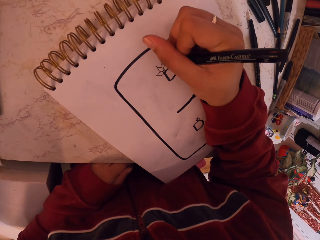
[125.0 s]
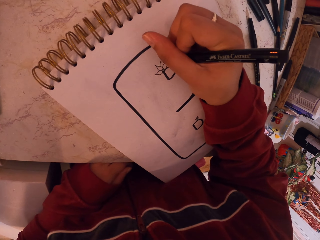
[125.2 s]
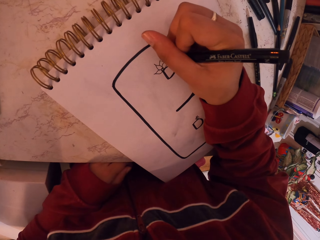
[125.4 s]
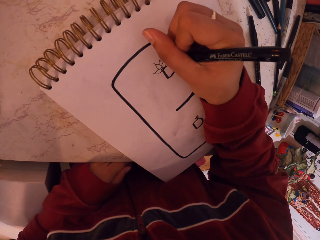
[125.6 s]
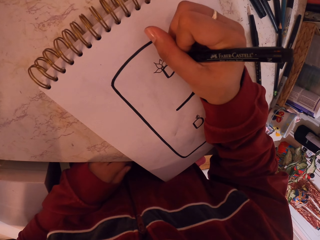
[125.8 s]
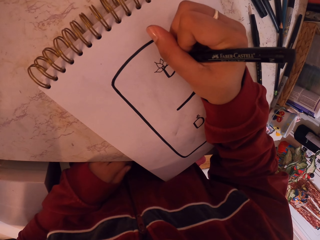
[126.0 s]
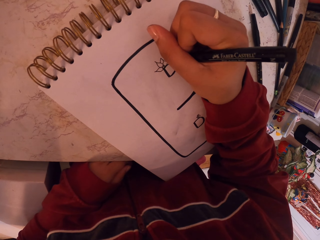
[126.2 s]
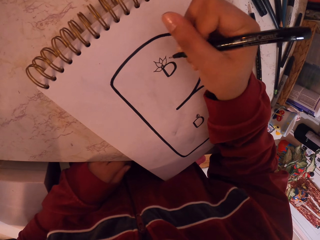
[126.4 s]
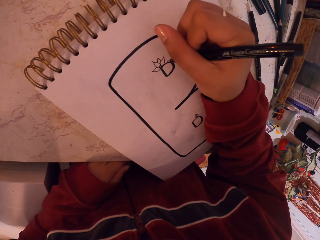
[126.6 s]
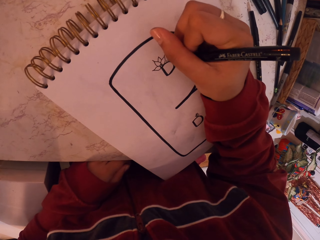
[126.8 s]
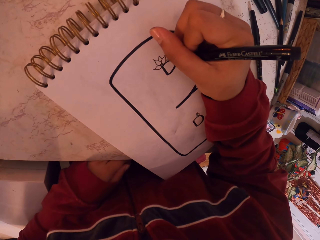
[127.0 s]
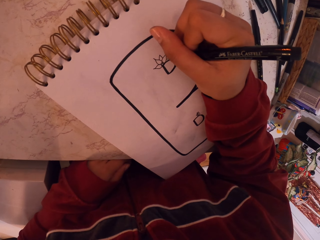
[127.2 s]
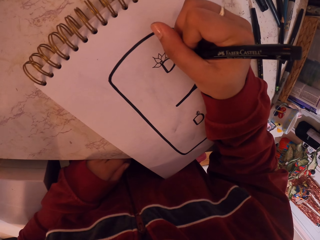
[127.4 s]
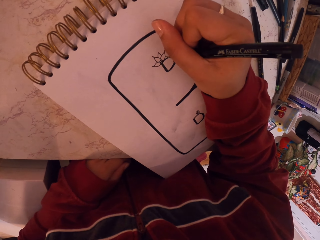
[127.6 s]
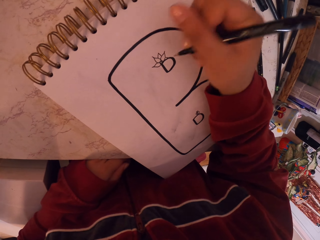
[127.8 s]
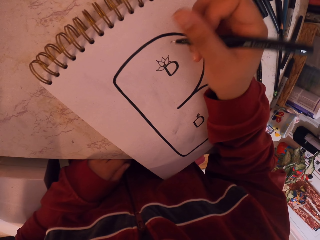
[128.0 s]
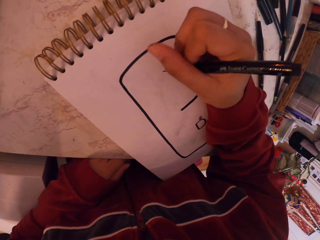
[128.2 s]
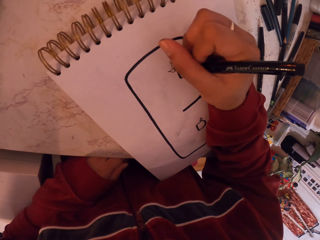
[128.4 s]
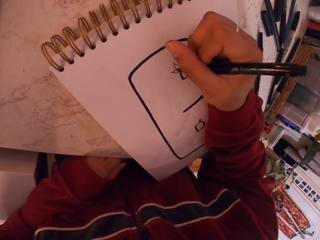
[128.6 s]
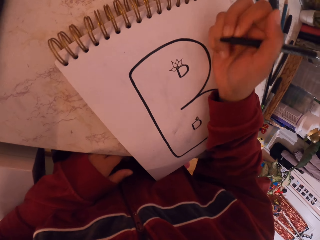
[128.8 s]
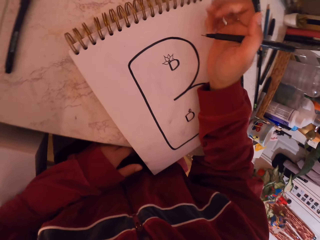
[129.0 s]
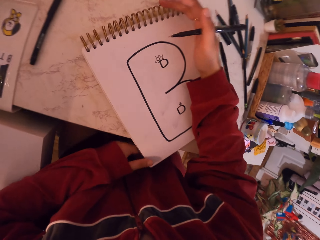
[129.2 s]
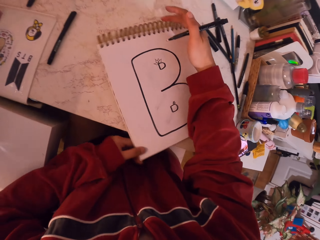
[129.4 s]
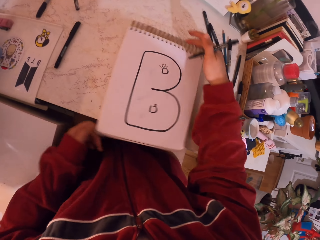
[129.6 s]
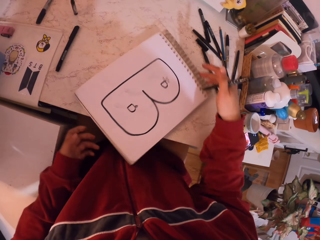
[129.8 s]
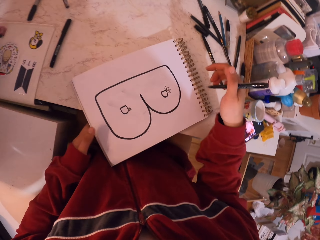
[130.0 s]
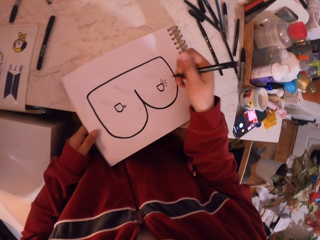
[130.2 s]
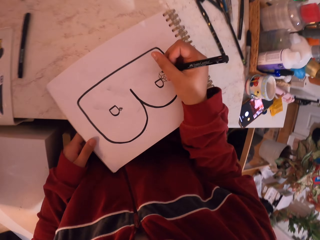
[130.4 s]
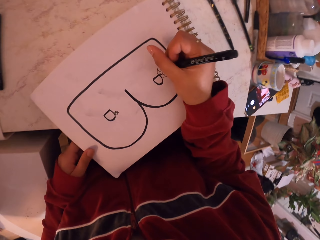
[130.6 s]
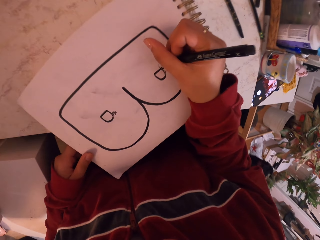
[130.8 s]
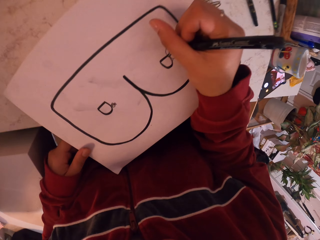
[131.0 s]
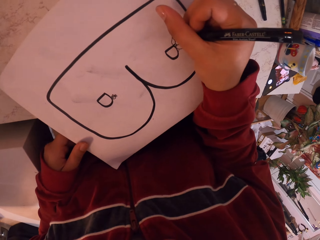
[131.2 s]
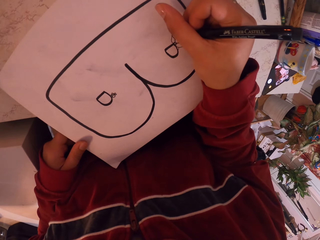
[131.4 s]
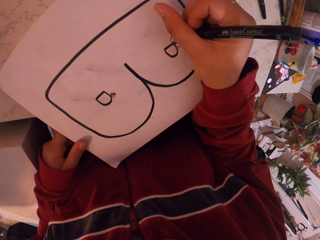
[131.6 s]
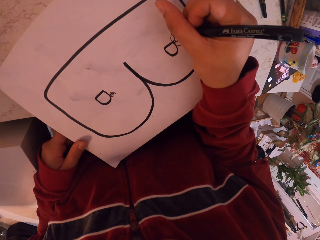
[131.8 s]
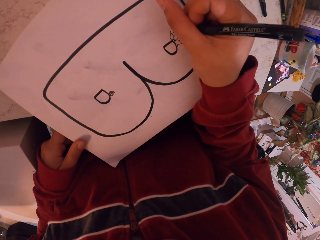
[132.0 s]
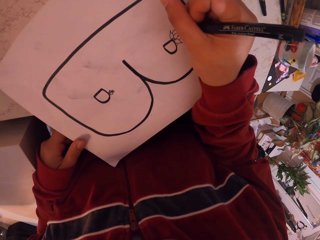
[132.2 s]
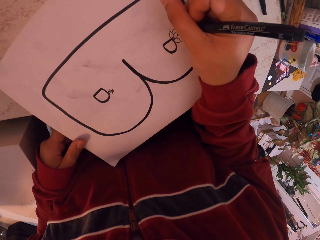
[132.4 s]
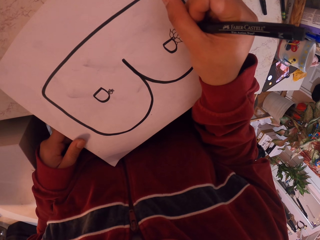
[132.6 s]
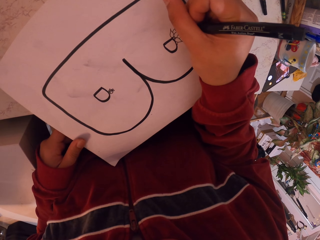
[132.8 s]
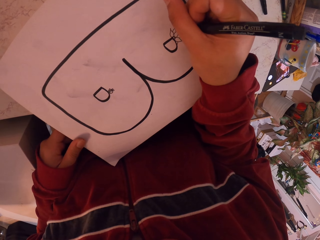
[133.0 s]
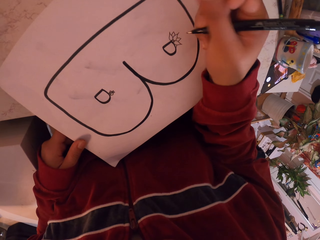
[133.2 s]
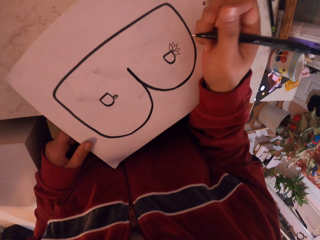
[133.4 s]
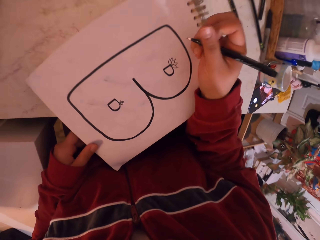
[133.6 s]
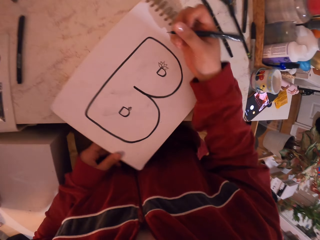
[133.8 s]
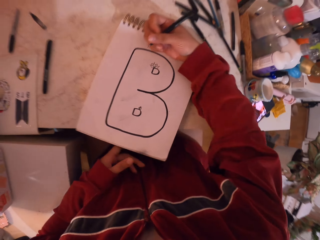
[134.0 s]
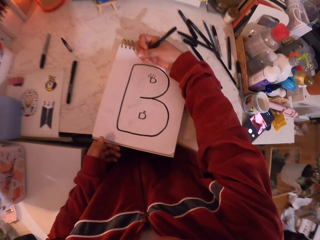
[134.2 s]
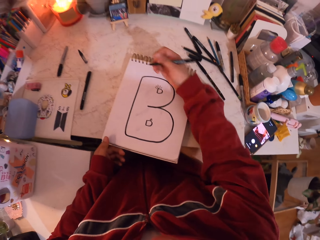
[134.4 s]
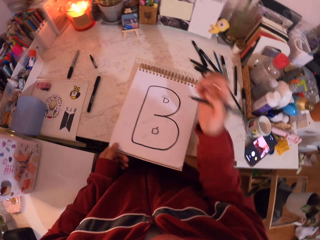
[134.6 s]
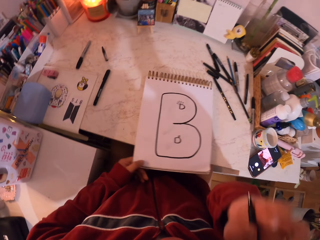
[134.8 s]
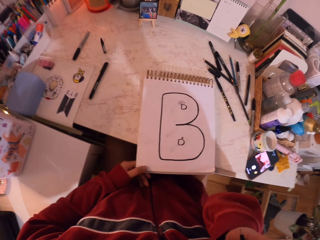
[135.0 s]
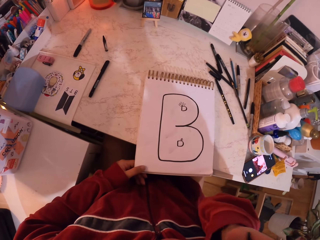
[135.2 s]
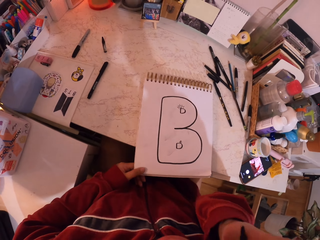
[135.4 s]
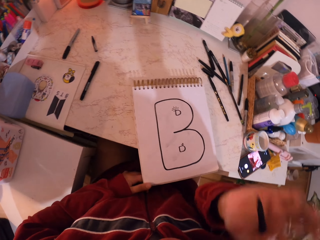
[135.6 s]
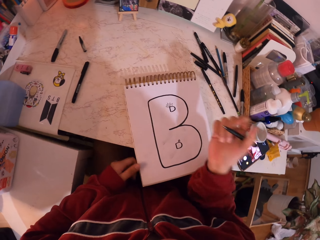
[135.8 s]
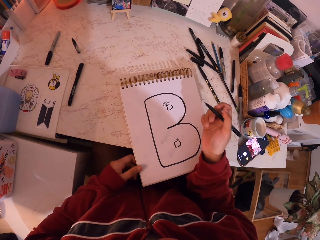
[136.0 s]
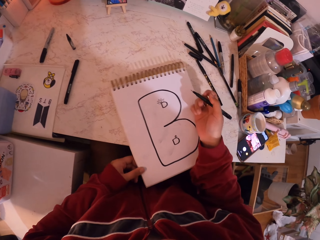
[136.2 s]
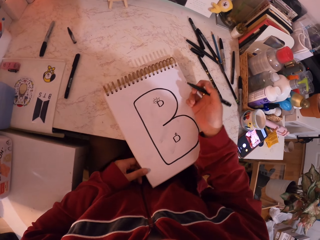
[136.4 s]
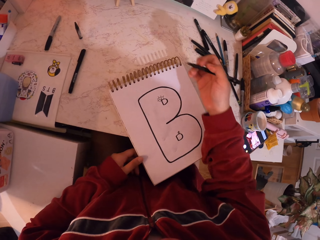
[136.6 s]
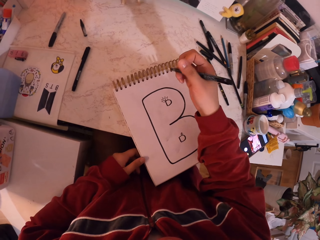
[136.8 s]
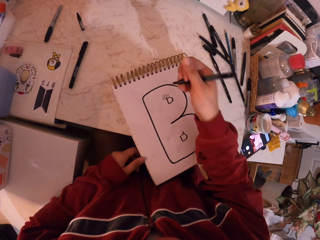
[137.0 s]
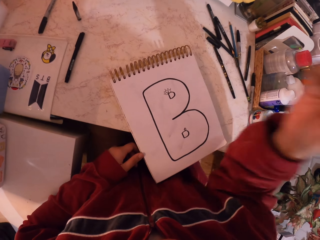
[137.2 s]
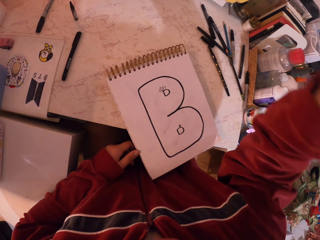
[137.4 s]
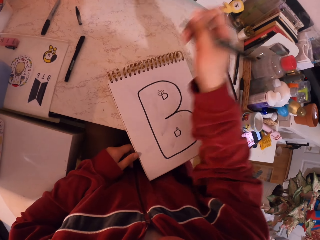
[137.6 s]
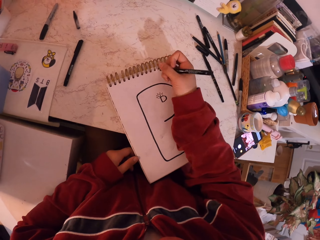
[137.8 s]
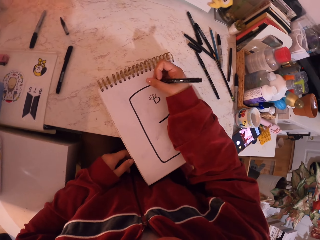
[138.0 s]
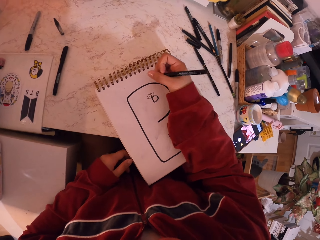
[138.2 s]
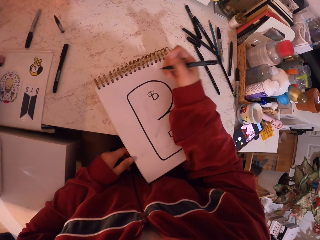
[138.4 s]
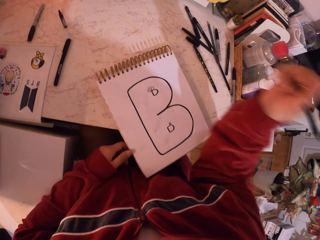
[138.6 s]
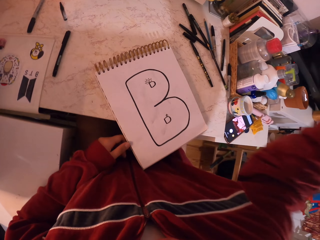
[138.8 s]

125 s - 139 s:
The camera wearer moves the drawing book. They move the hand towards the drawing book. They draw on the drawing book with the pen. They move the drawing book. They remove the hand from the drawing book. They drop the hand down. They move the drawing book. They move the hand around. They move the hand towards the drawing book.

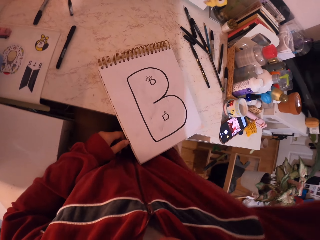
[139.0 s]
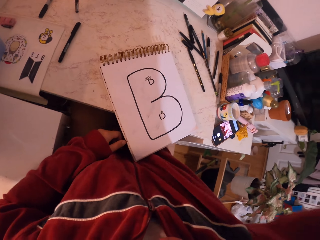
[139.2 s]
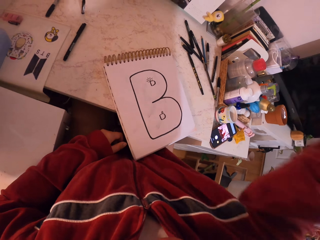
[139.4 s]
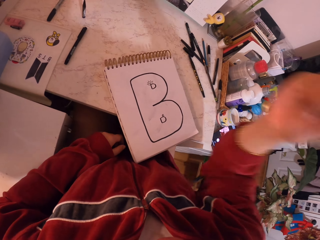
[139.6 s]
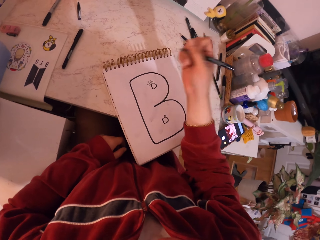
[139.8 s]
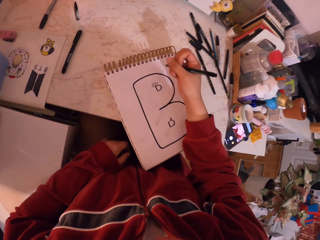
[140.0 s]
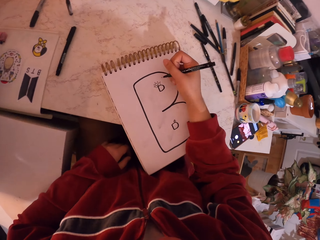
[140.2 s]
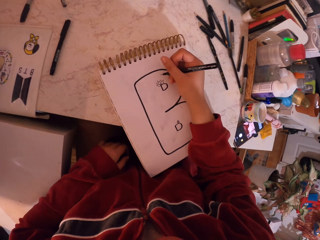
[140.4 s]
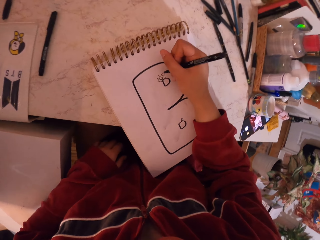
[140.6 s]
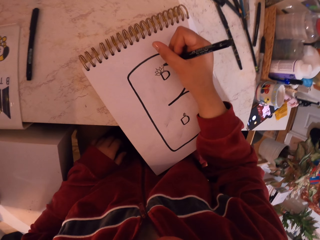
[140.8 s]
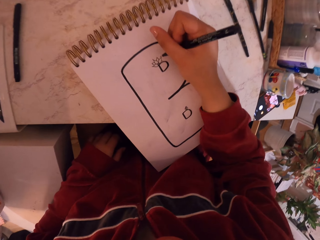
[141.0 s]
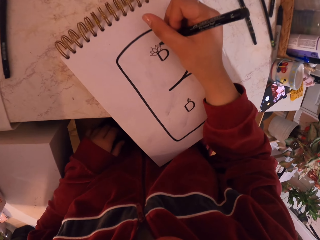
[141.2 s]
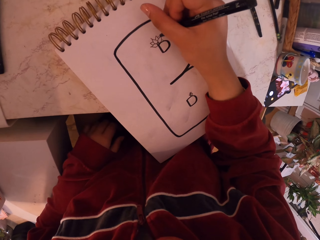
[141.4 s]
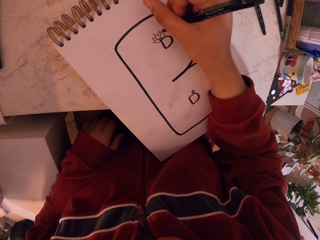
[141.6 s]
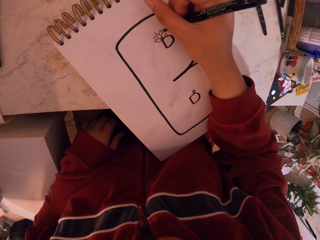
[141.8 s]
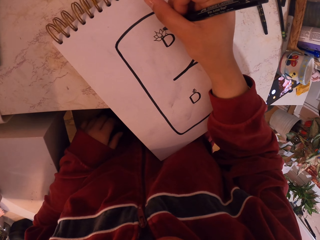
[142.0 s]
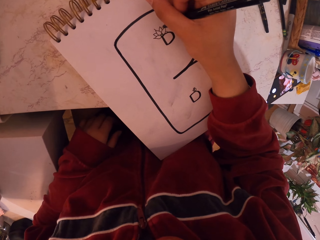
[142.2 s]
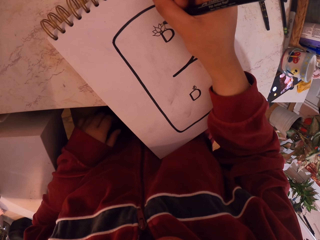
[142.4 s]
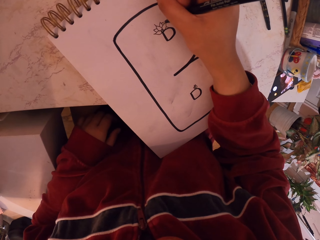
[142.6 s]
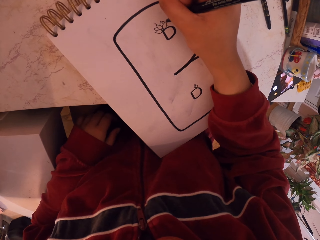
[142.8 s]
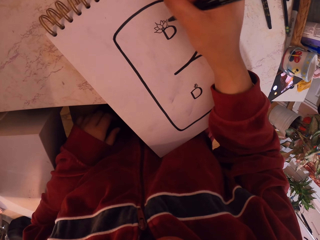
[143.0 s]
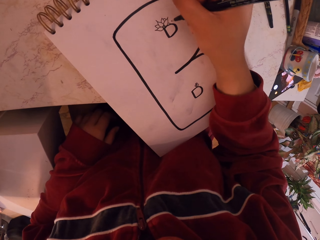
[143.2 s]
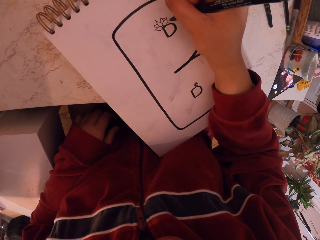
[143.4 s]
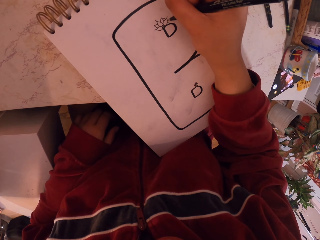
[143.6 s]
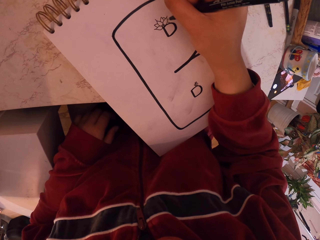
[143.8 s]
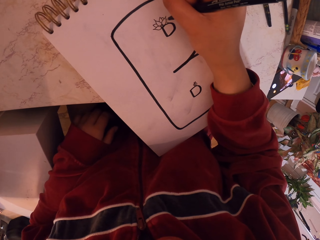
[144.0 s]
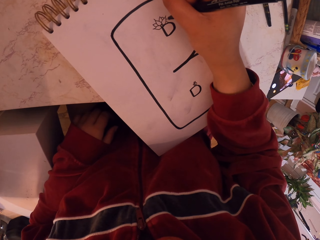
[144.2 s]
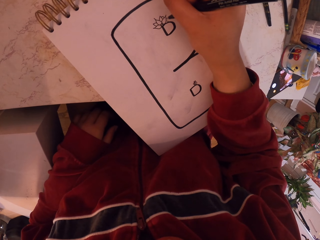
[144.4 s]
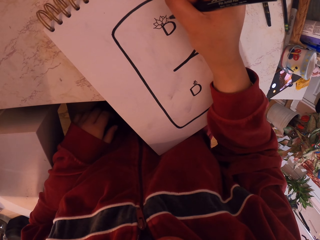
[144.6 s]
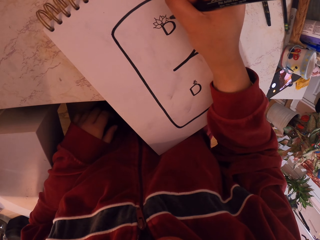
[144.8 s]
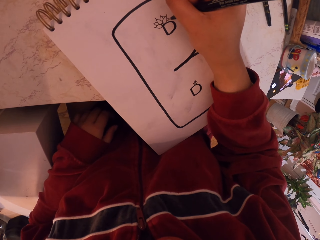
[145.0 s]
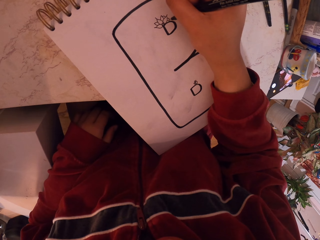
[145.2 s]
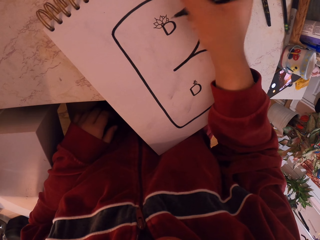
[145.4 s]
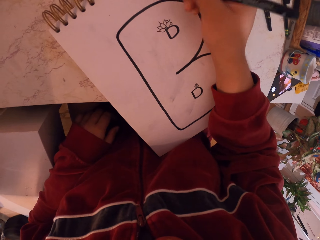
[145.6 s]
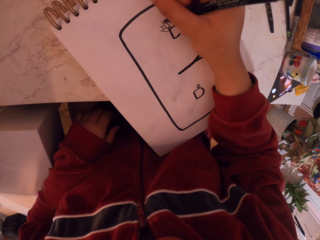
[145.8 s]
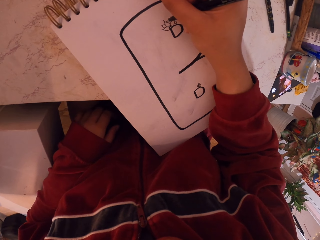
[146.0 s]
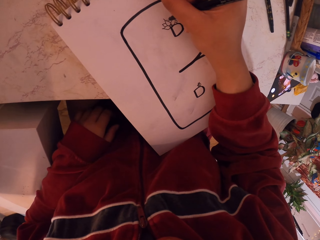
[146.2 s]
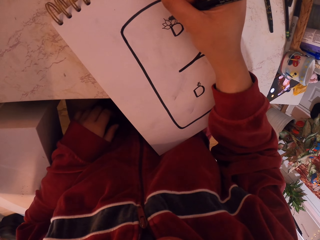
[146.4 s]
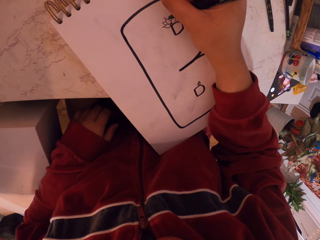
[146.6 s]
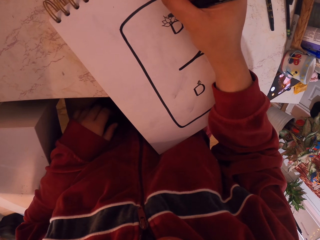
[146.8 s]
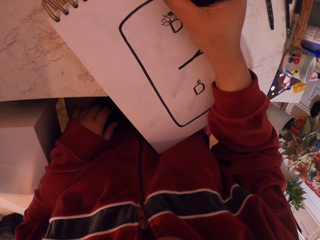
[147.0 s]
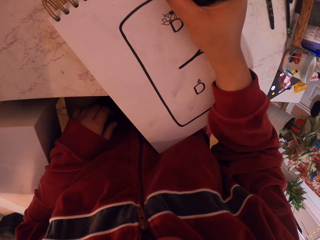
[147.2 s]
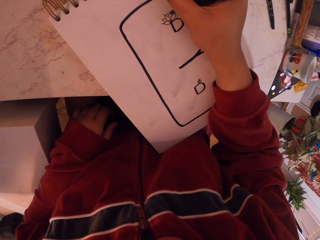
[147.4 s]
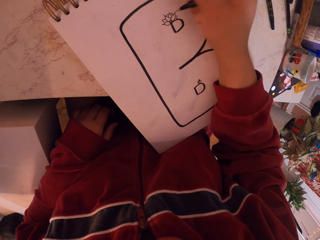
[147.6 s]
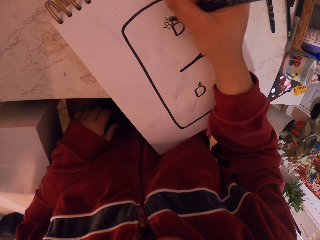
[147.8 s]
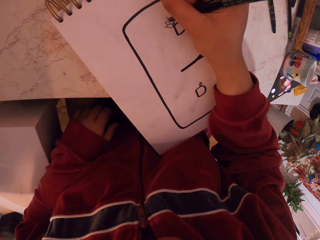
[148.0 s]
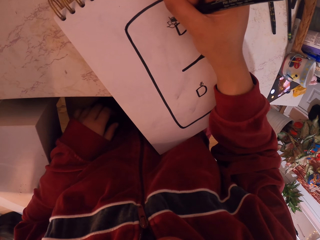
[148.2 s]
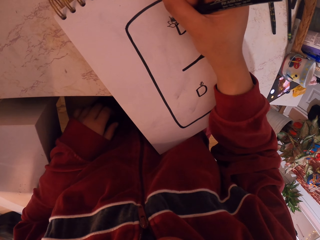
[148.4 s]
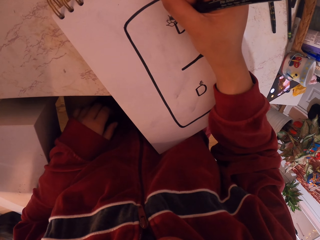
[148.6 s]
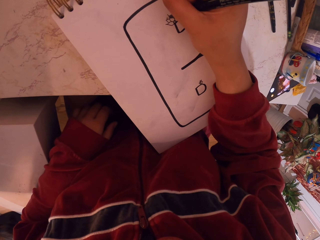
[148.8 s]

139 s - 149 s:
The camera wearer removes the hand from the drawing book. They lift up the hand. They drop the hand down. They move the hand towards the drawing book. They draw on the drawing book with the pen.
